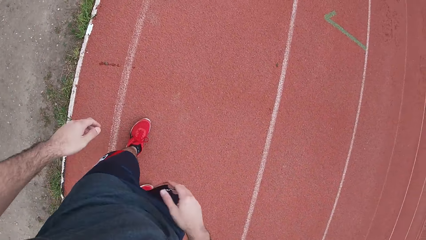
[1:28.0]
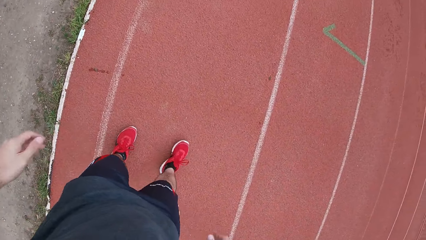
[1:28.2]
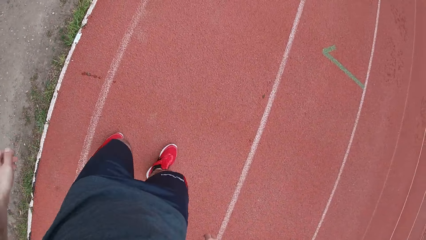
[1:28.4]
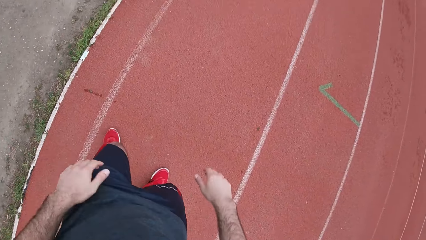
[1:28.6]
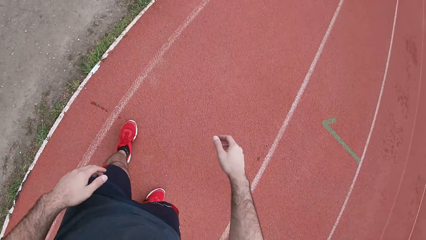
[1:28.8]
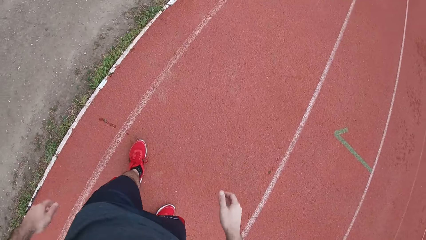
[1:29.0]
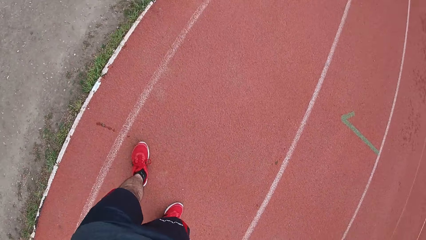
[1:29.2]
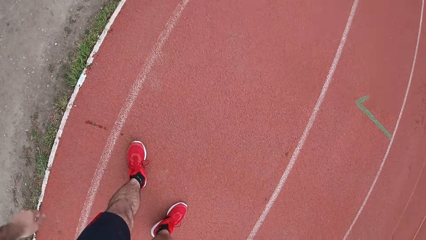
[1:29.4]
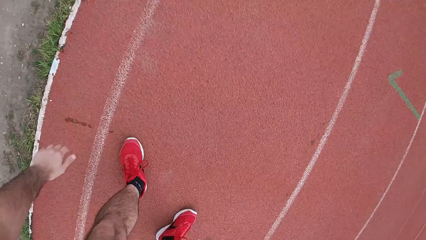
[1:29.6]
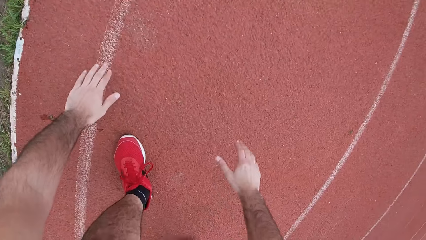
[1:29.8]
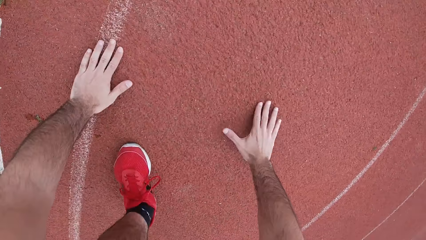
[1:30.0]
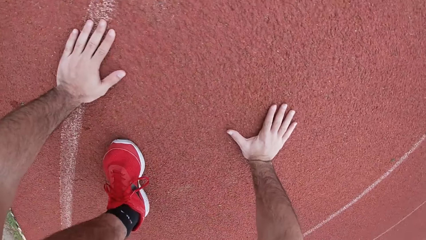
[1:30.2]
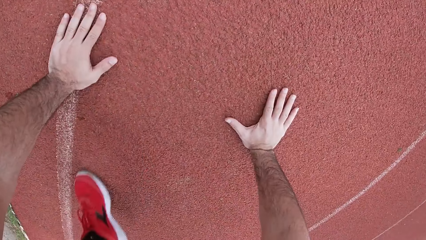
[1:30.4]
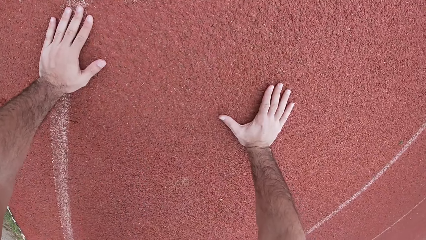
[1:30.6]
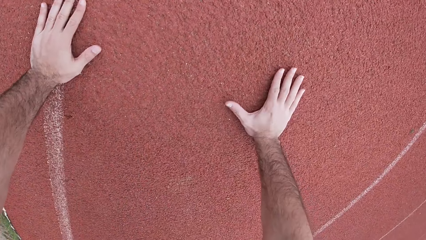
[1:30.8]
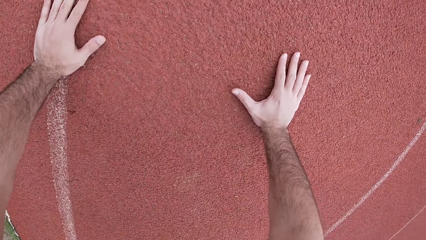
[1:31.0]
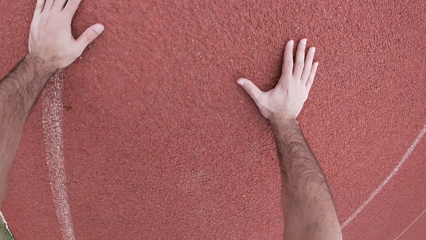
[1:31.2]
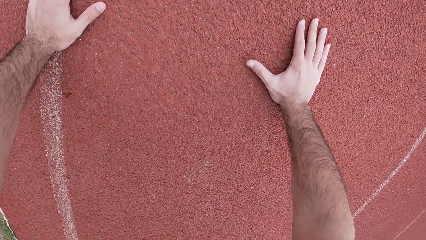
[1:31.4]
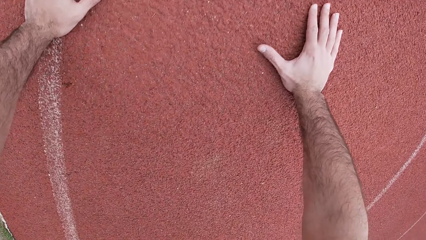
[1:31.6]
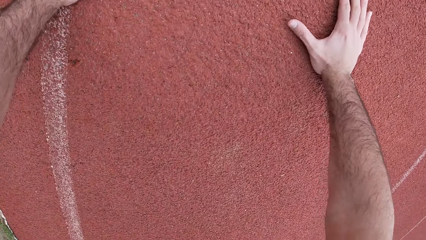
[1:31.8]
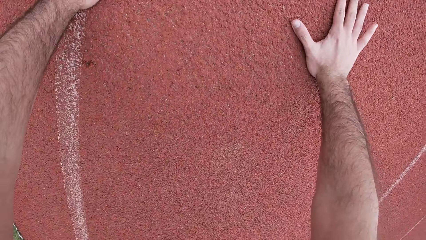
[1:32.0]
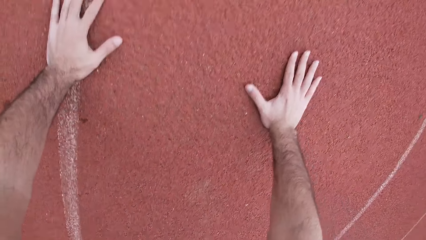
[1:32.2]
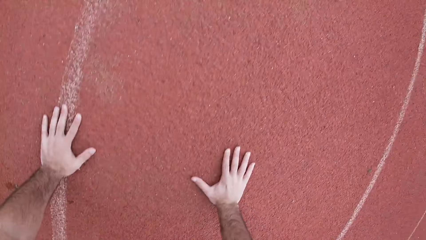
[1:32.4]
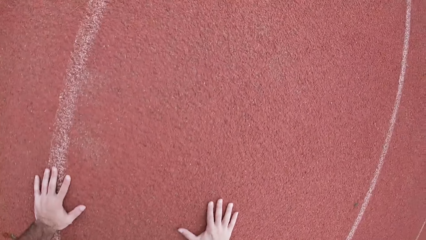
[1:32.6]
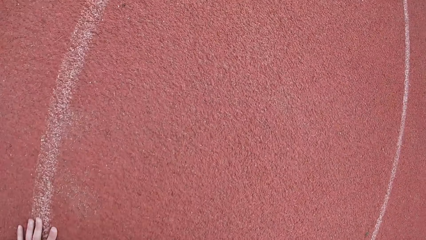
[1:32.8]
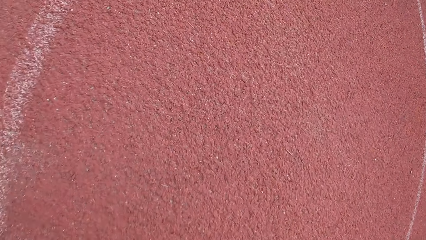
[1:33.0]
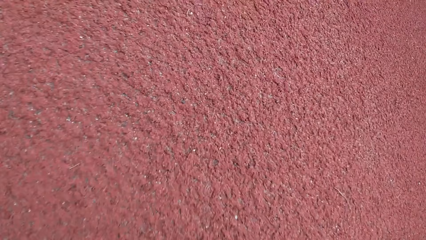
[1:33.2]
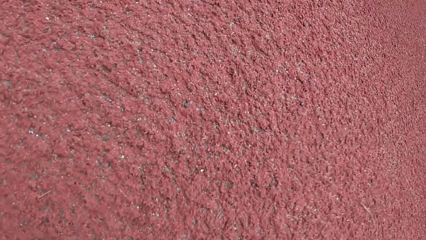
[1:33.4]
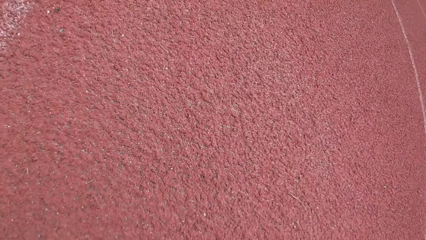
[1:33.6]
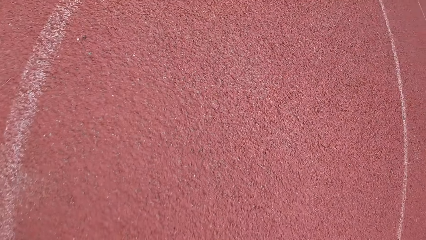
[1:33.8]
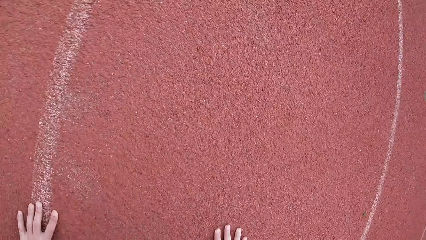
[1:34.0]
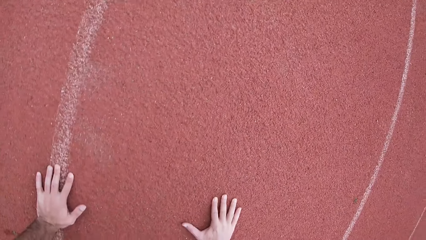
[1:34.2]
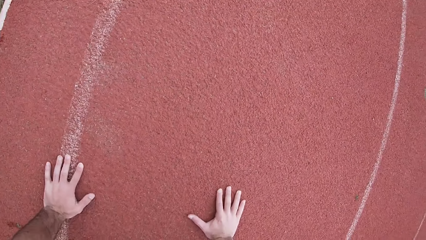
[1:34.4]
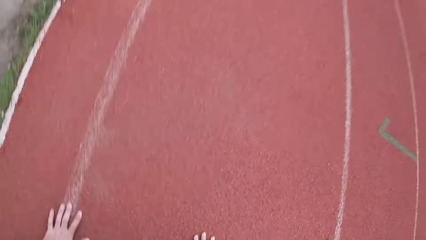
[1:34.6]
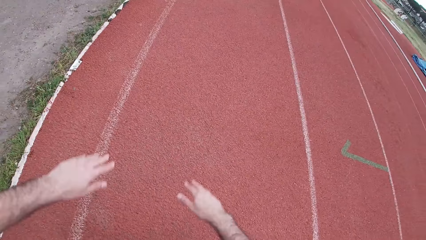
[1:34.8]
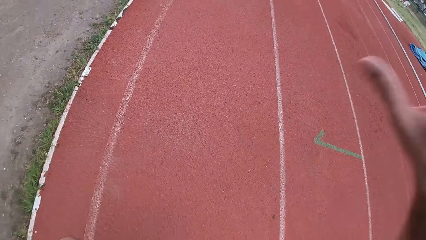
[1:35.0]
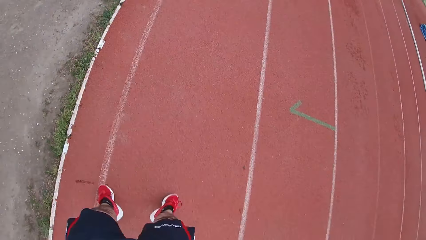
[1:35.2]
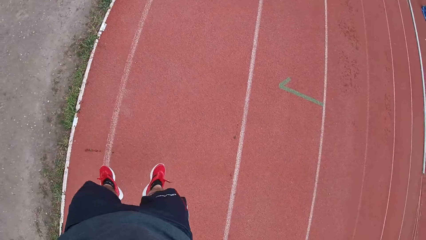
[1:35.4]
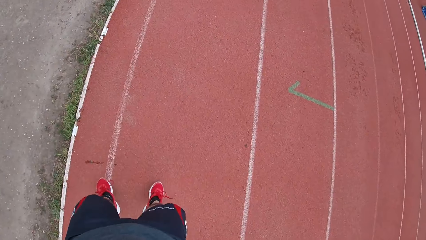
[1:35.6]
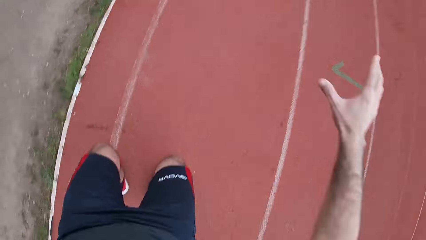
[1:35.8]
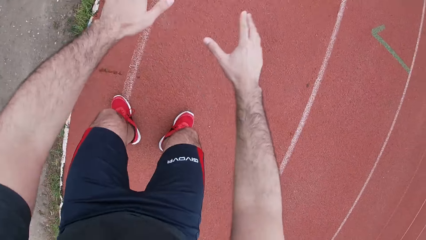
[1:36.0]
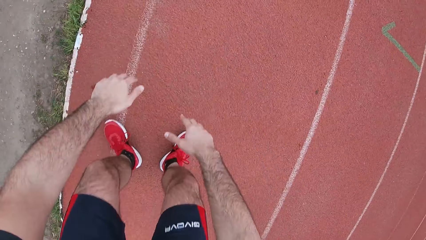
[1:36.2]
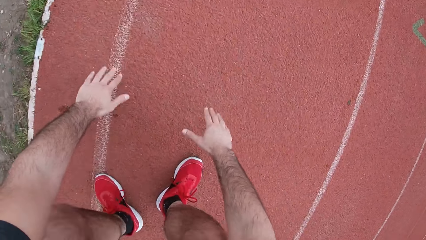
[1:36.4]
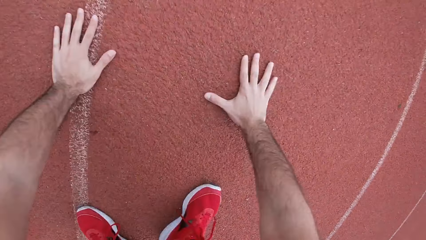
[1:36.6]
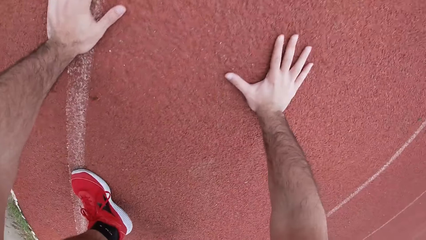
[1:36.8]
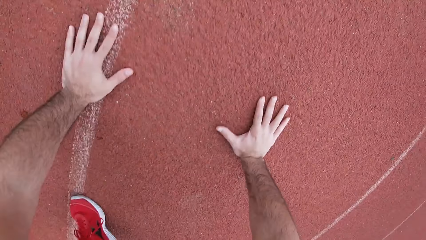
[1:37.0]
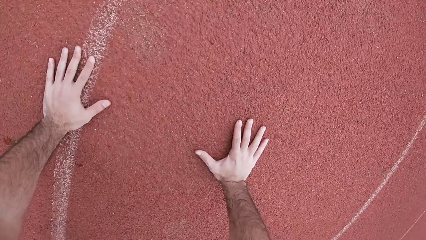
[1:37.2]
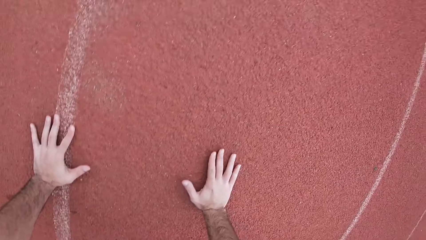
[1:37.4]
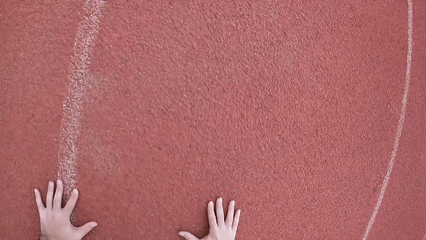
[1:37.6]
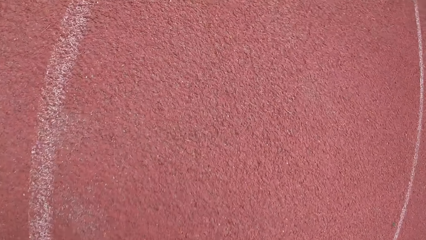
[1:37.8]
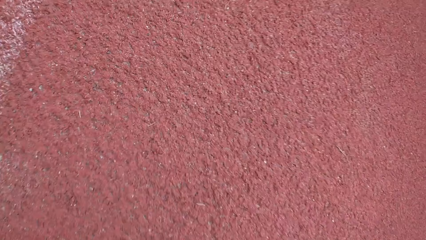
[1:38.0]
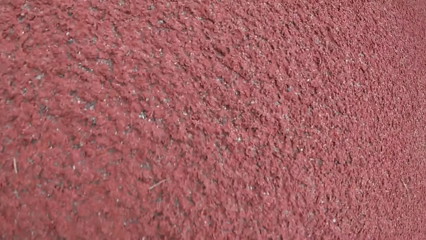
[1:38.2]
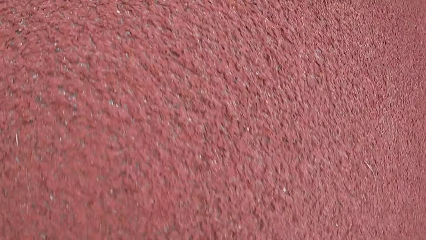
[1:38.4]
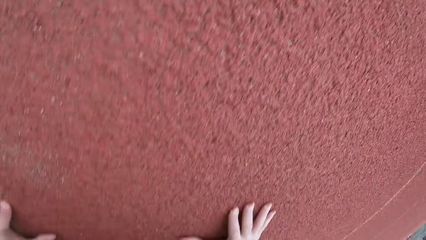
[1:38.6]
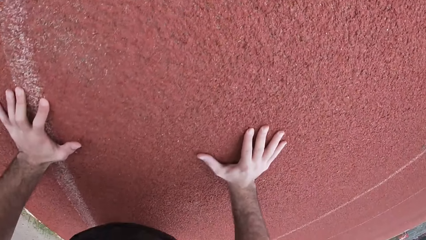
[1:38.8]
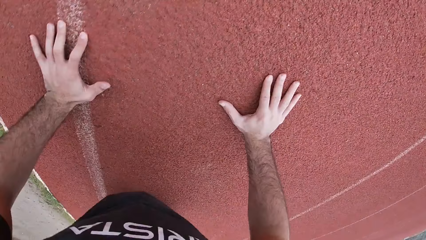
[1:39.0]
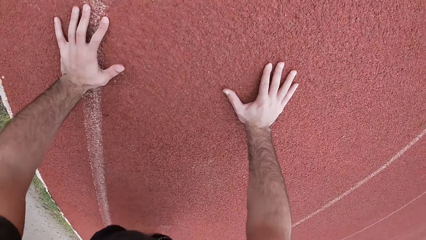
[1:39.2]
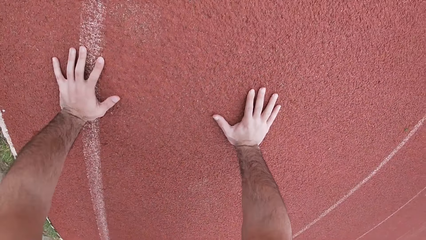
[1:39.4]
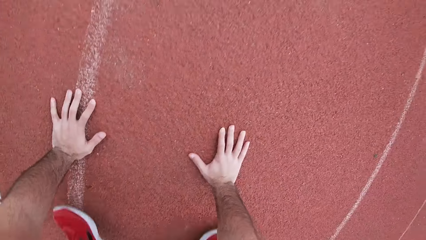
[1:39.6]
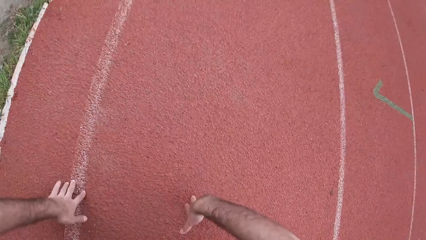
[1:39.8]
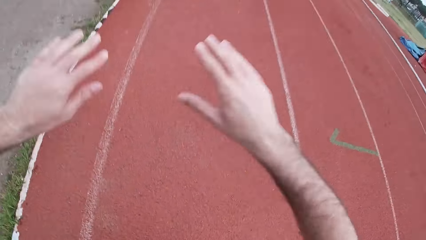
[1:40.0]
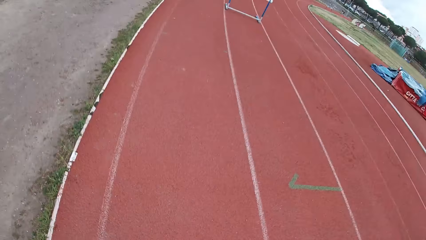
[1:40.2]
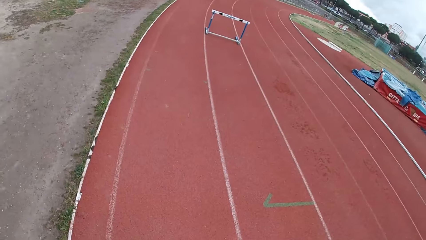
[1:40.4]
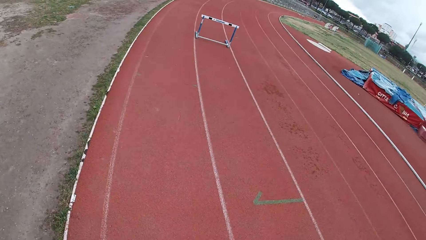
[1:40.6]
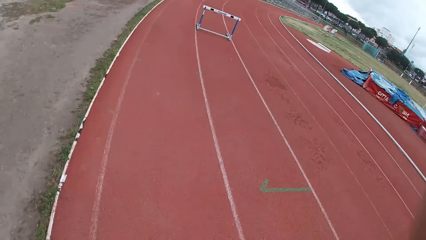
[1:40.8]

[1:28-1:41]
The camera wearer stops. He does burpees on a race track. He lays his hand on the ground. He does a star jump.

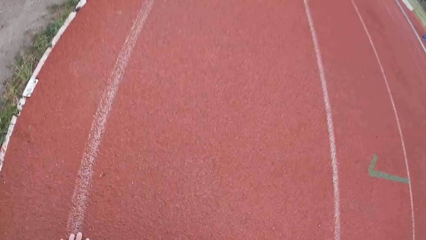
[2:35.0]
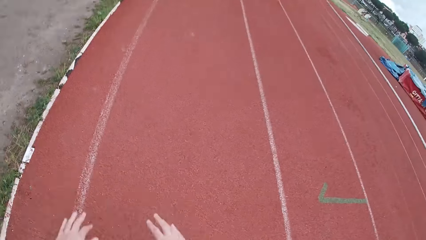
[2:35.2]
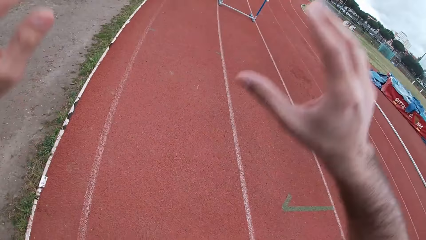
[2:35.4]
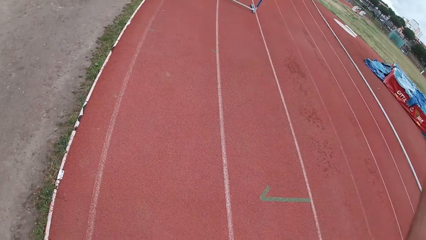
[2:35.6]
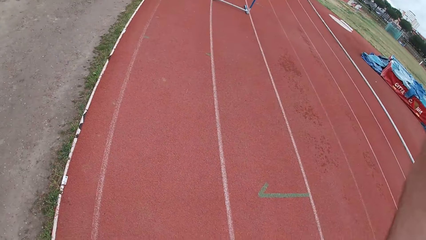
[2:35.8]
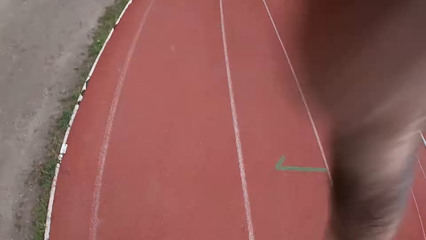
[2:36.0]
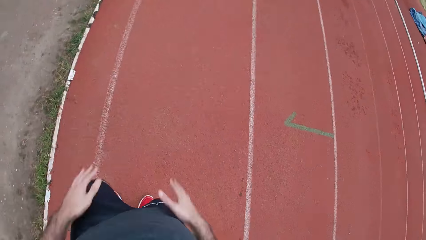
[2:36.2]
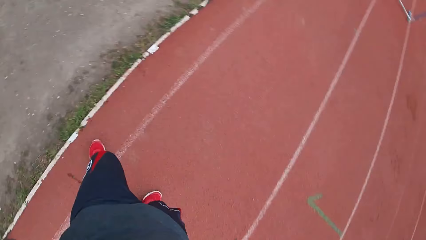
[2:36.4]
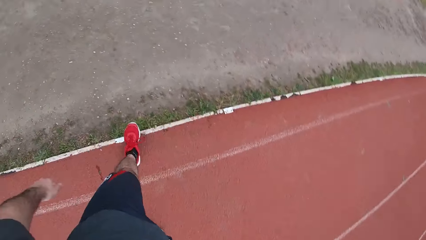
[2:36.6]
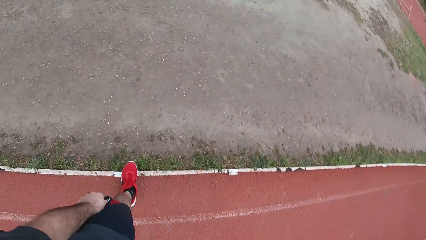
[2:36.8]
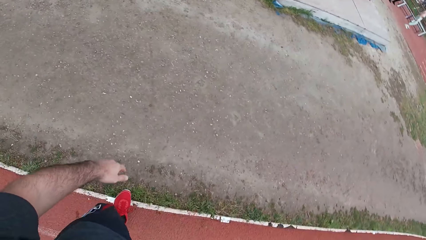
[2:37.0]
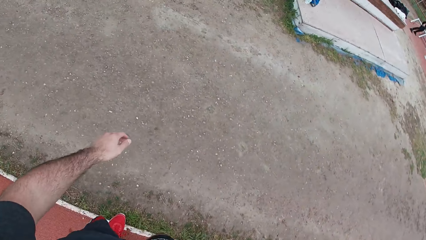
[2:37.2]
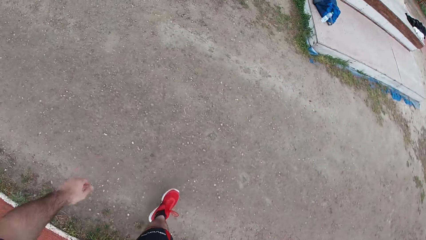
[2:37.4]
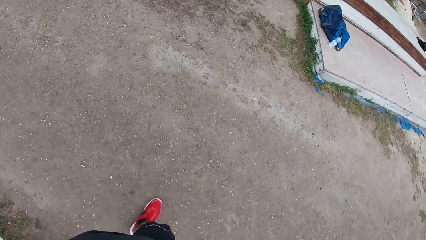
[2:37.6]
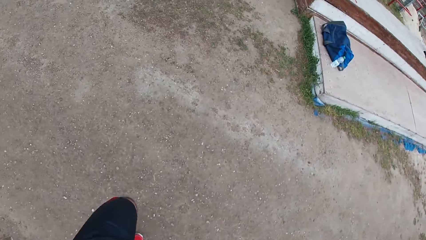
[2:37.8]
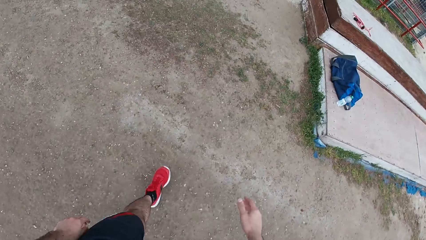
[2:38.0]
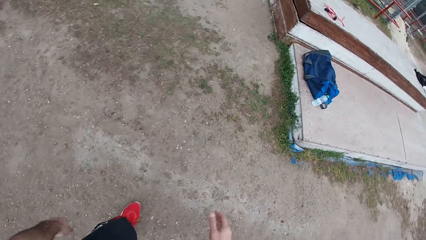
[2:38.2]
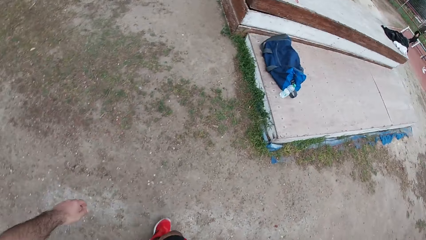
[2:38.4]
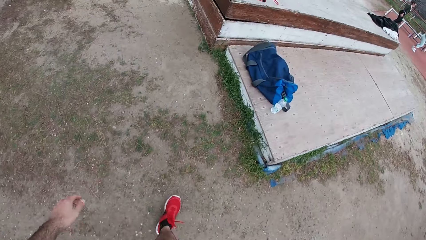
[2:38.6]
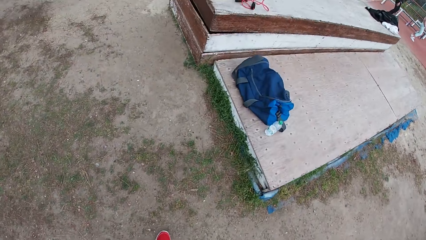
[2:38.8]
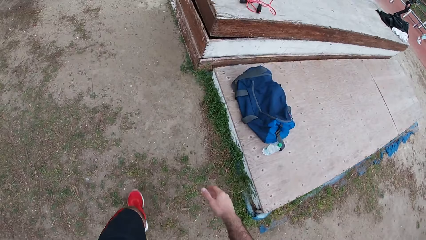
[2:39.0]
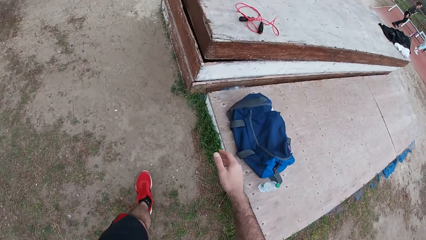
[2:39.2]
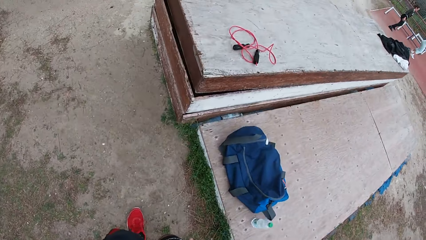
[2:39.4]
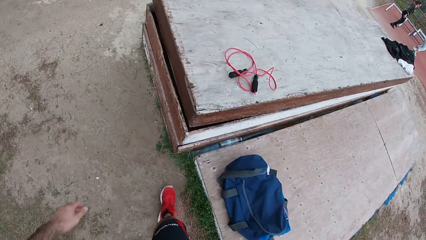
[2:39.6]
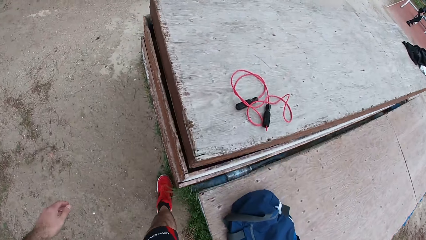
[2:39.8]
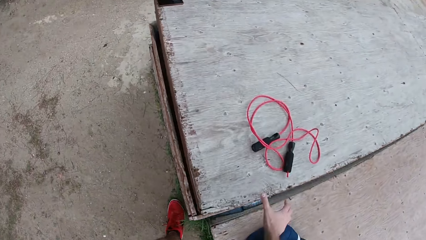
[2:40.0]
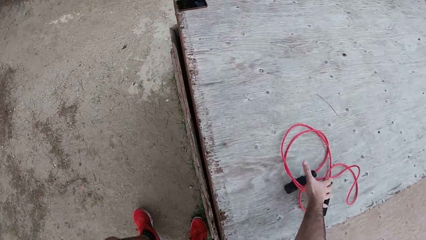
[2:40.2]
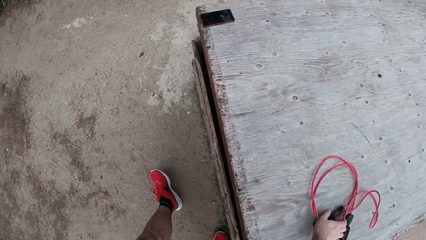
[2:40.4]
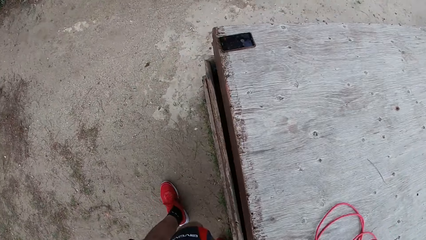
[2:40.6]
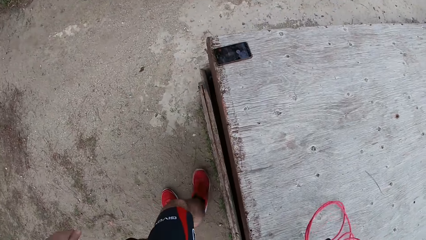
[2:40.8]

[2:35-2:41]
The camera wearer drops his hands. He walks around the field. He walks towards a skipping rope on the table. He picks up the skipping rope with his right hand.
